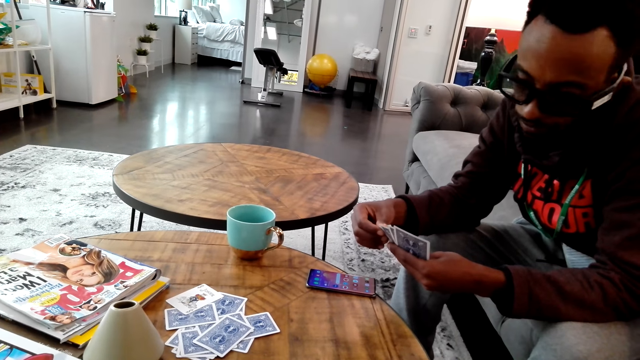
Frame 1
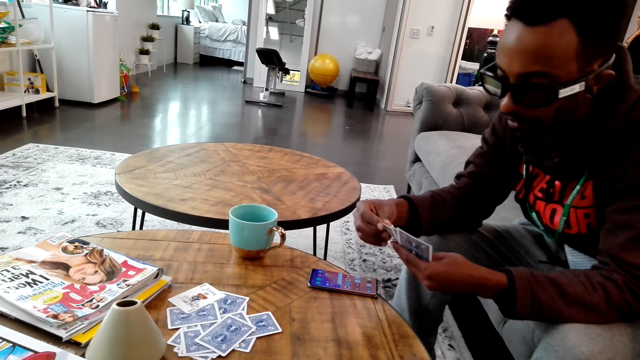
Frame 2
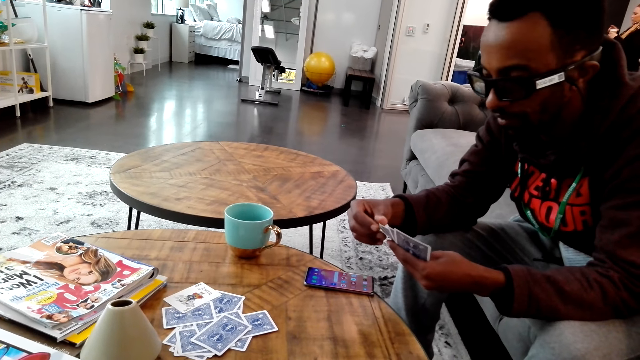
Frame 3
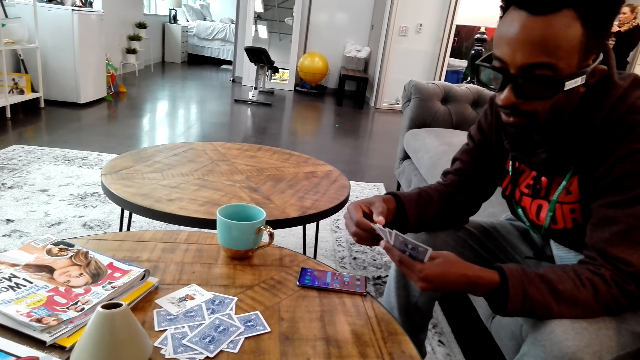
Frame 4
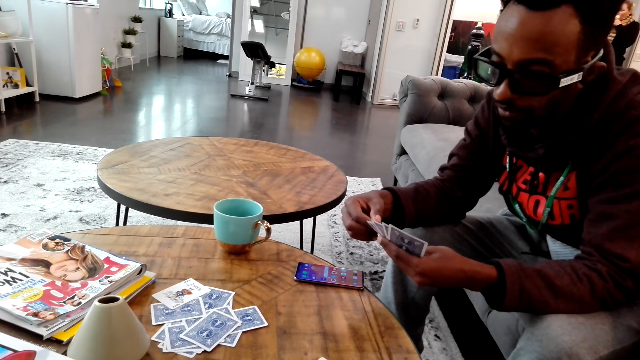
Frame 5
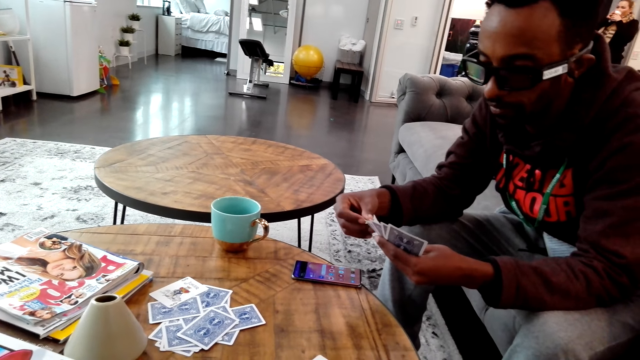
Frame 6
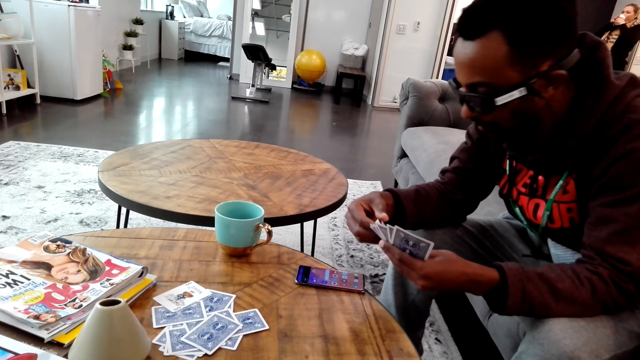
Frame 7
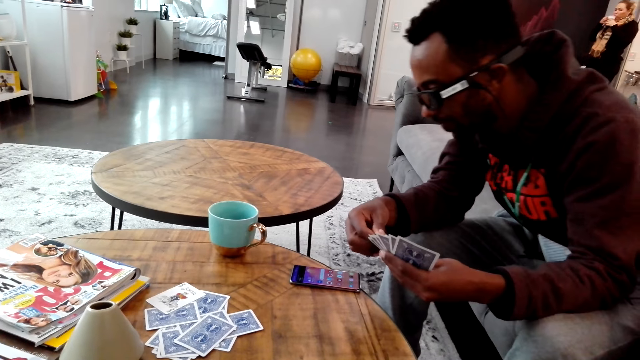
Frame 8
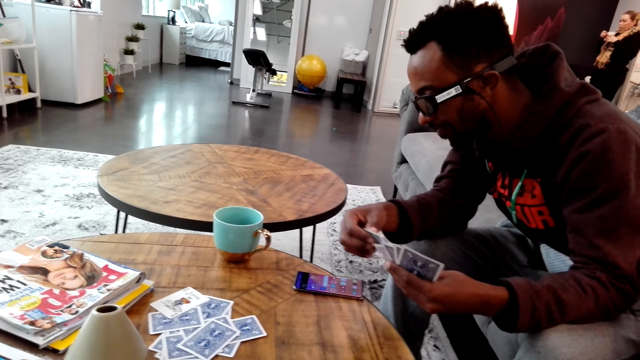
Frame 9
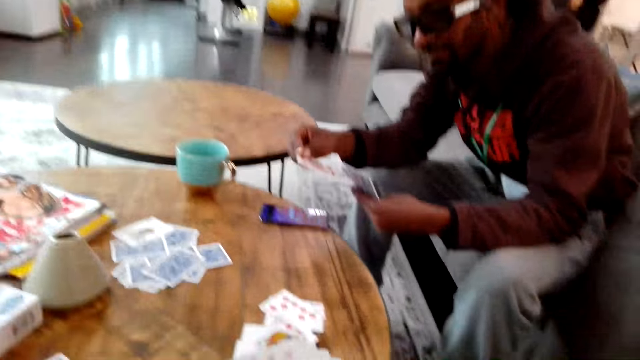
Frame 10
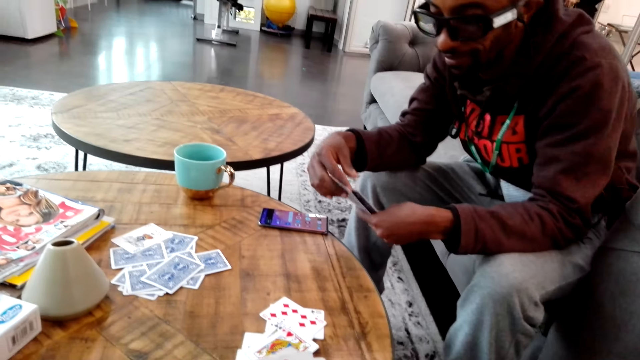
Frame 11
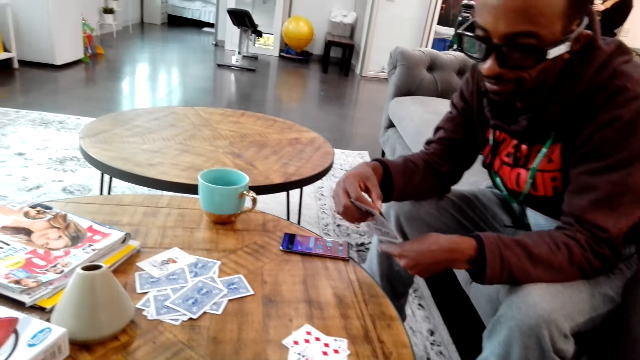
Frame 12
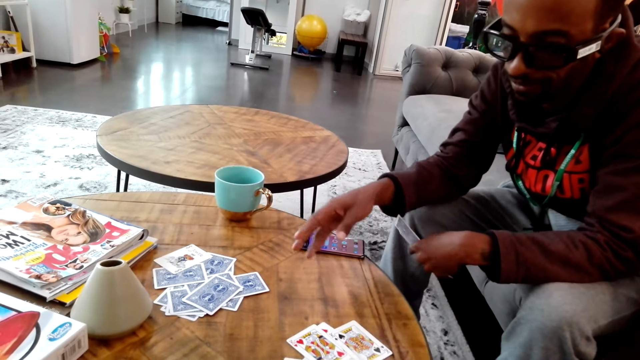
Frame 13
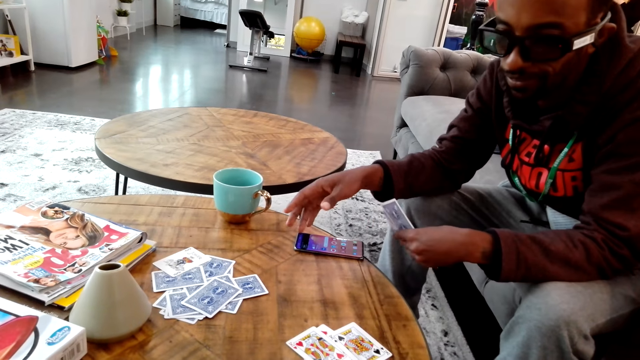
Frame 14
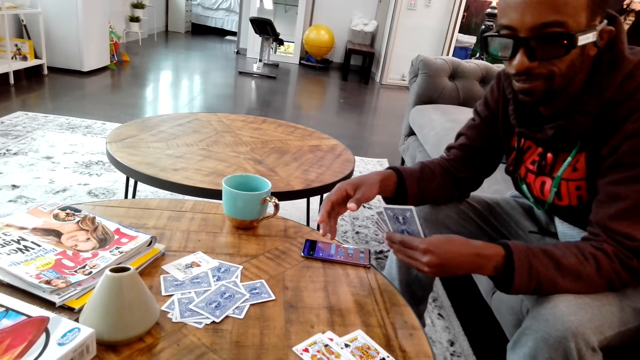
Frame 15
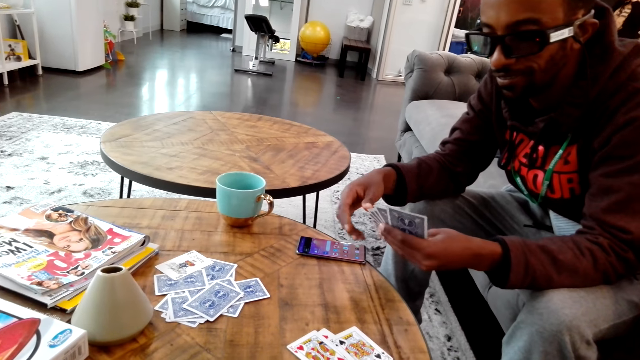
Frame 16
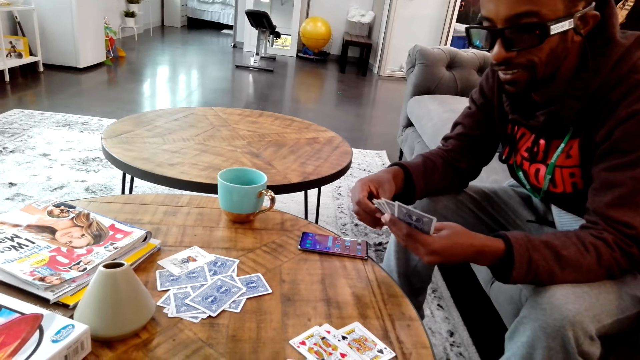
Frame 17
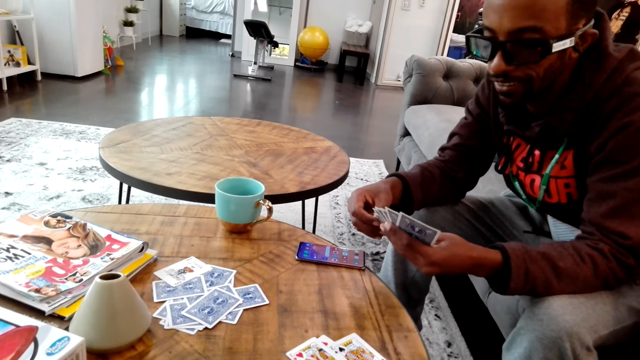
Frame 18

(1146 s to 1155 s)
A man does something. The man moves a card on the hand and places the card on the table.

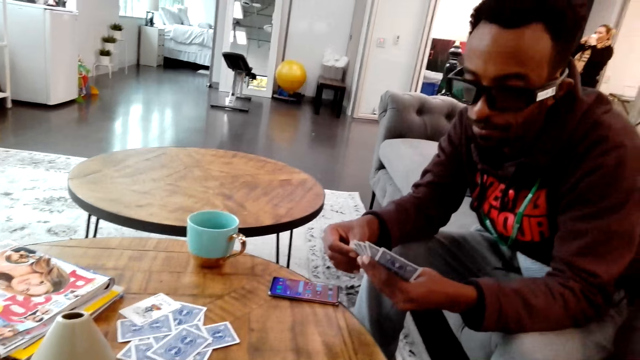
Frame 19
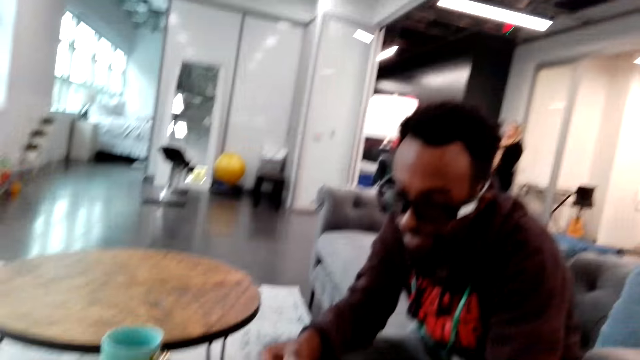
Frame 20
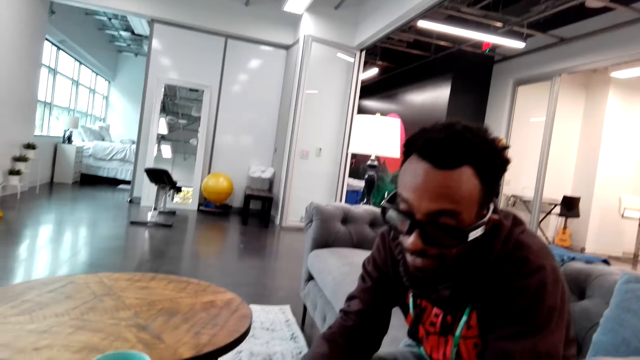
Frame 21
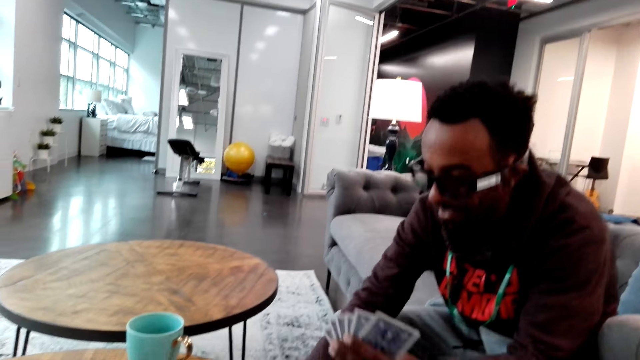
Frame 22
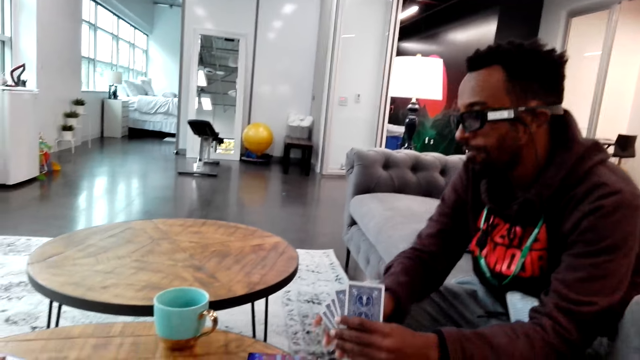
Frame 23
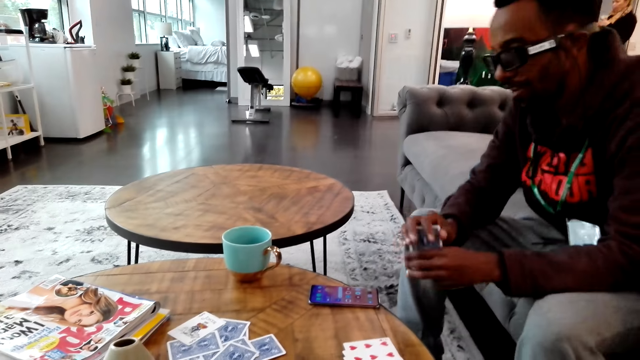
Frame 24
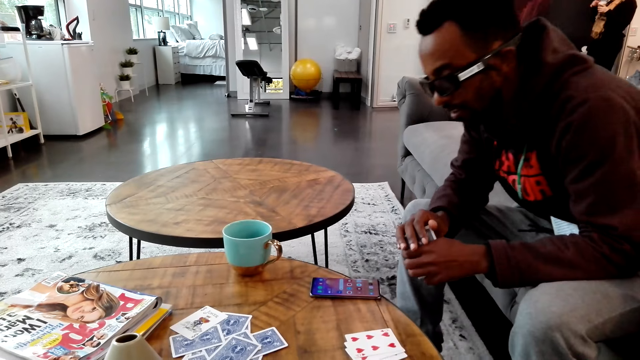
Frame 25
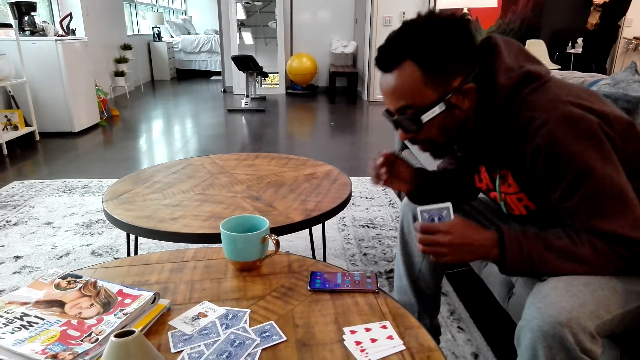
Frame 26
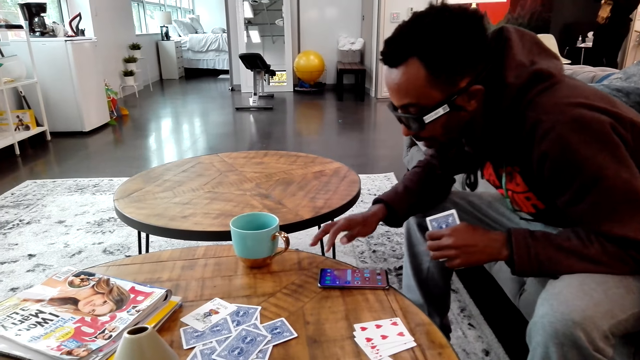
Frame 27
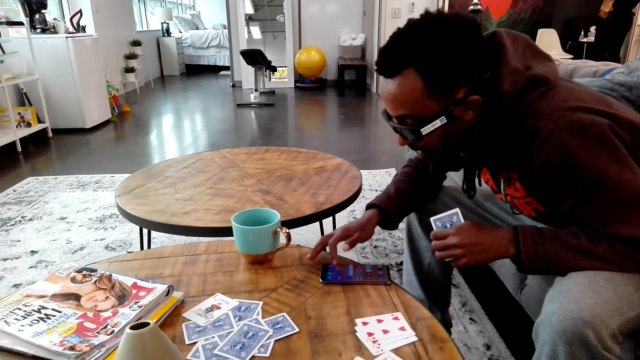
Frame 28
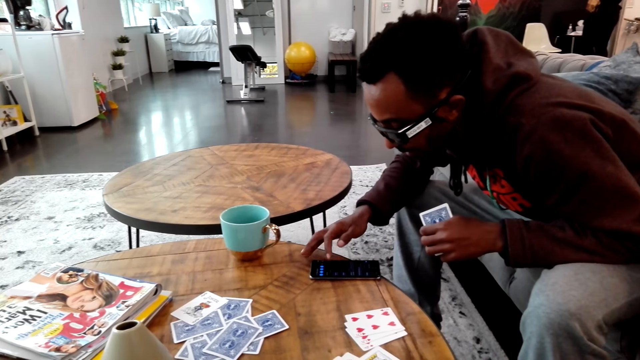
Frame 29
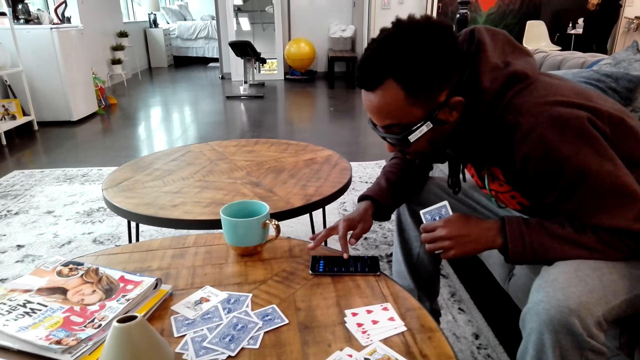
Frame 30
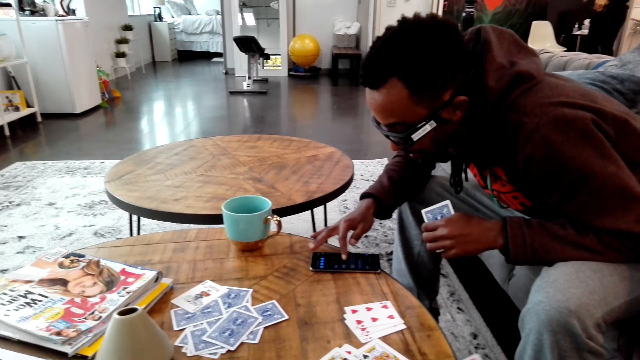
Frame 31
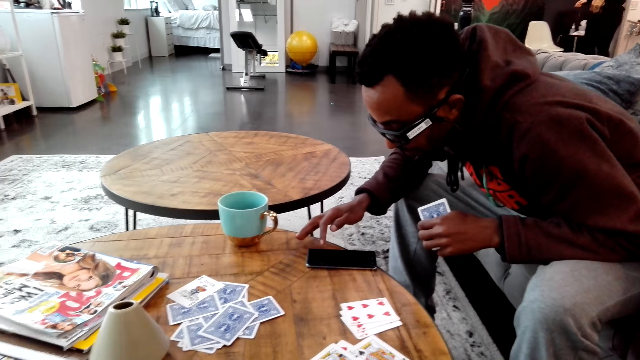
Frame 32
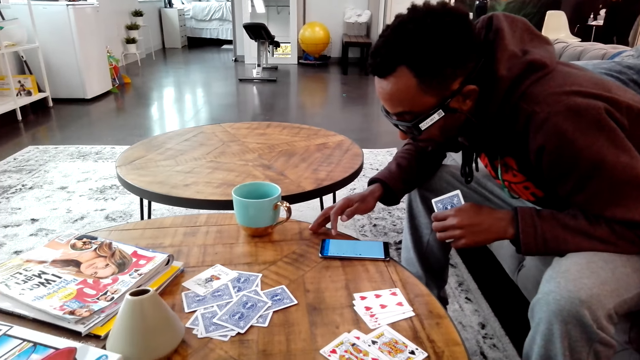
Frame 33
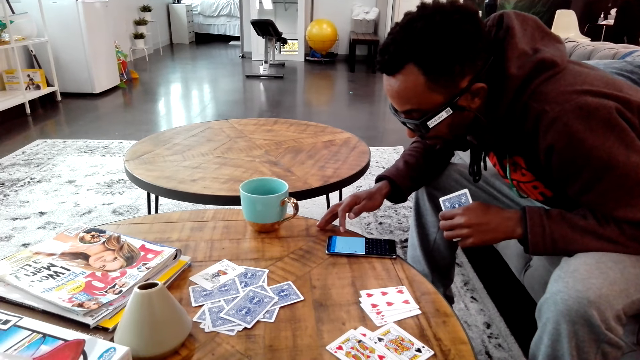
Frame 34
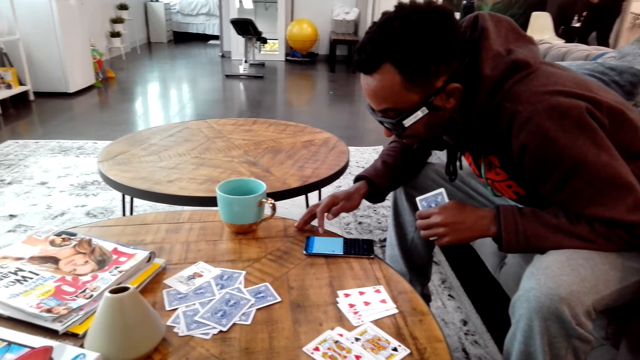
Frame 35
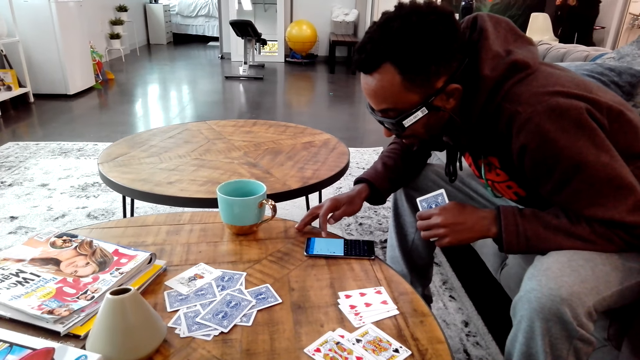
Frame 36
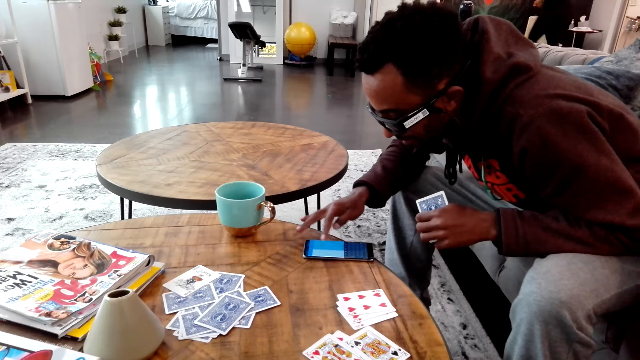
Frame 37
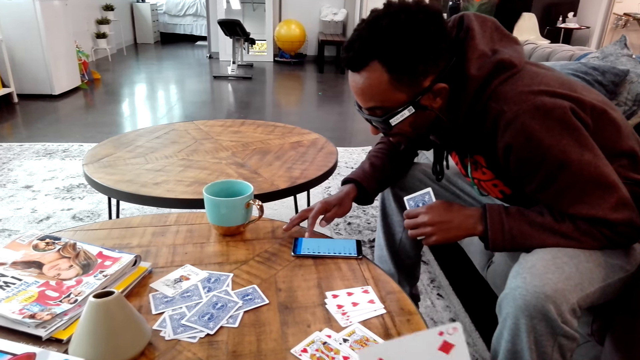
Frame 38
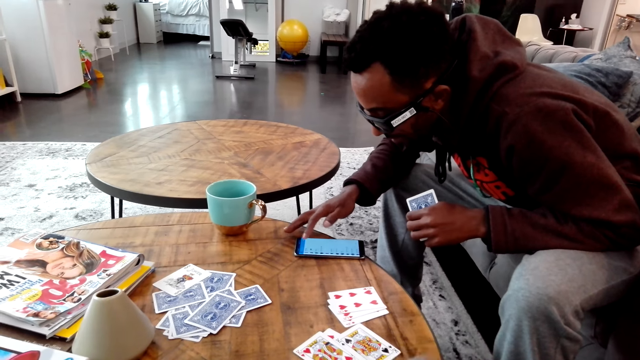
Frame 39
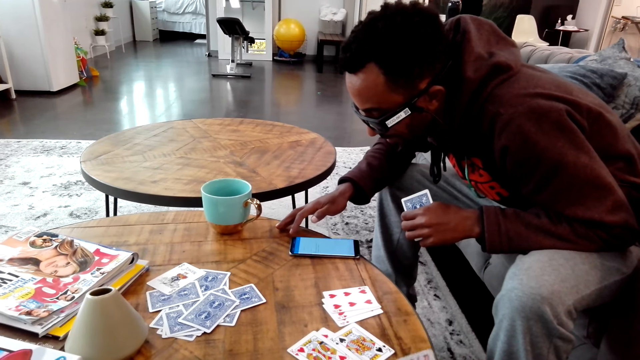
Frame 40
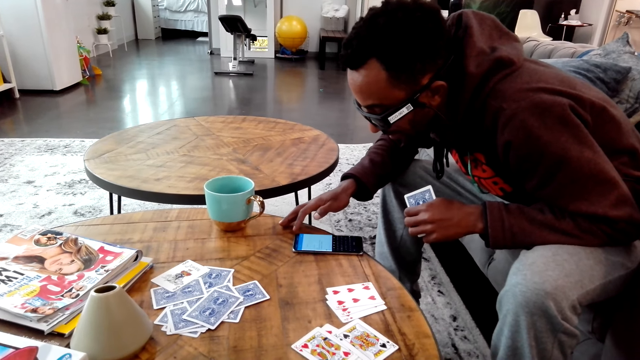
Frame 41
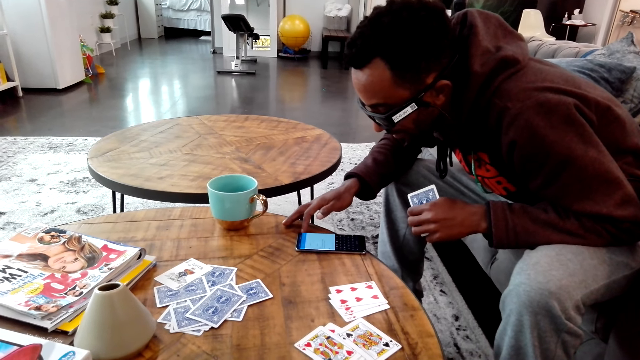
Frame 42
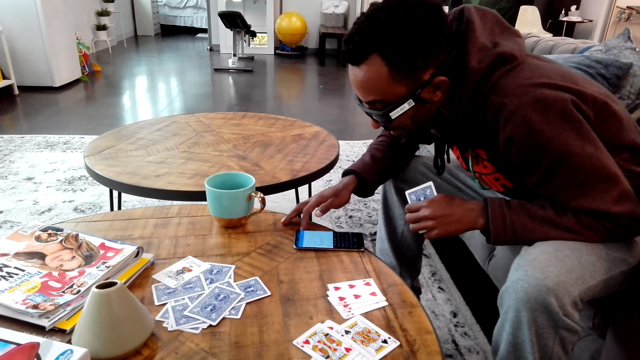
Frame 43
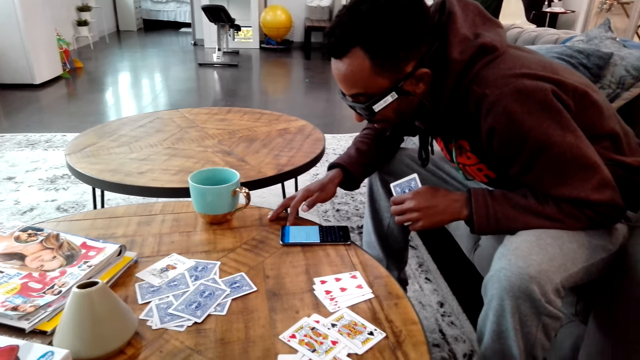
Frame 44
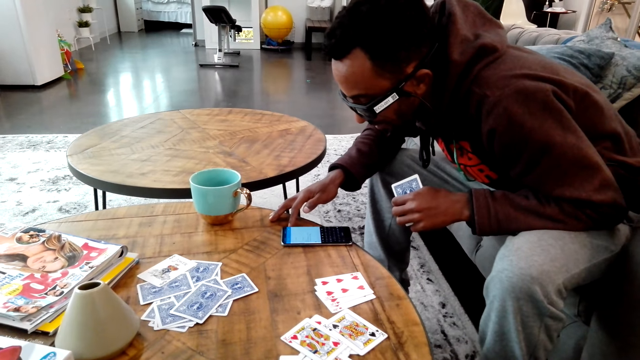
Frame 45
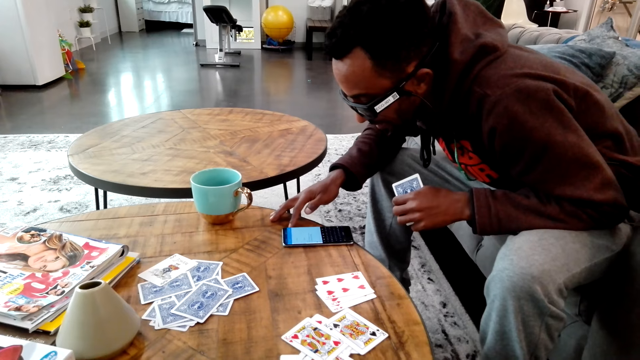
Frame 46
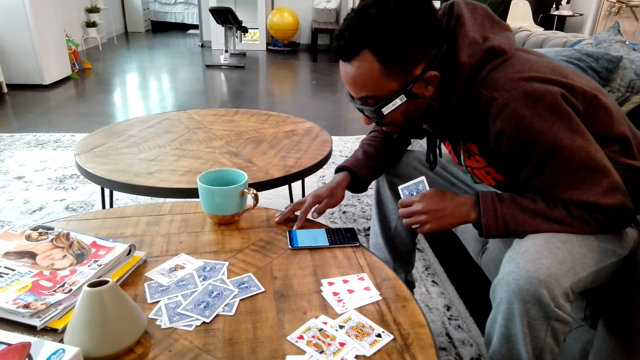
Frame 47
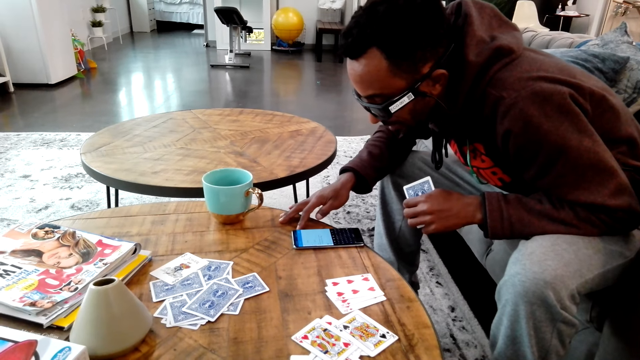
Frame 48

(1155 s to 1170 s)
A man holds a card on the hand. The camera wearer looks around. The man looks at something and moves a bit. The camera wearer uses a phone on the table. The man operates a phone. The camera wearer looks around the house. They move cards on the hand.
